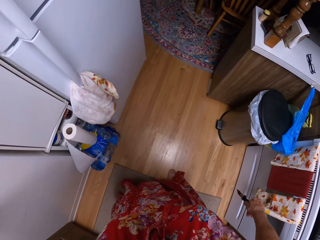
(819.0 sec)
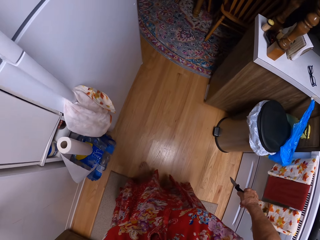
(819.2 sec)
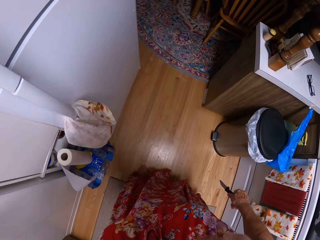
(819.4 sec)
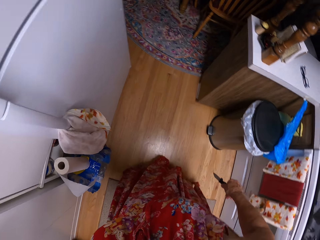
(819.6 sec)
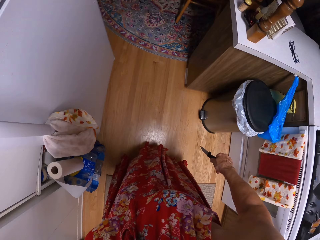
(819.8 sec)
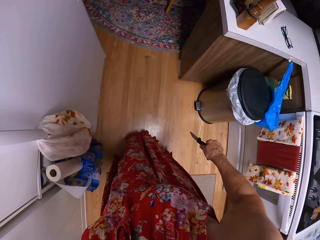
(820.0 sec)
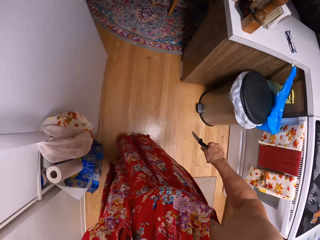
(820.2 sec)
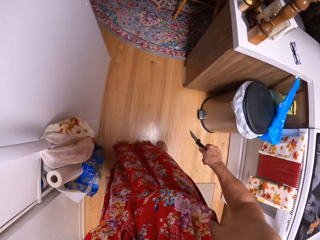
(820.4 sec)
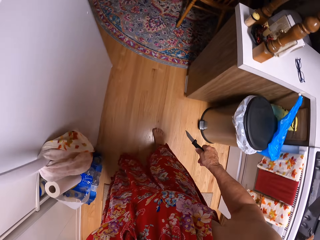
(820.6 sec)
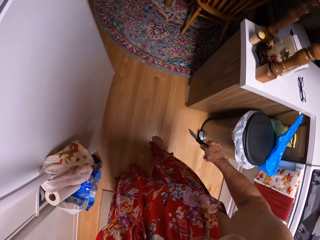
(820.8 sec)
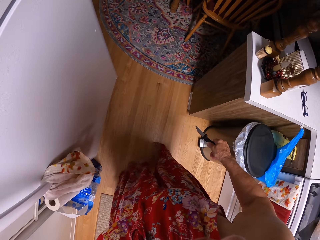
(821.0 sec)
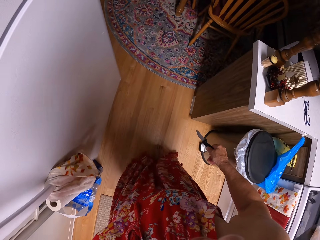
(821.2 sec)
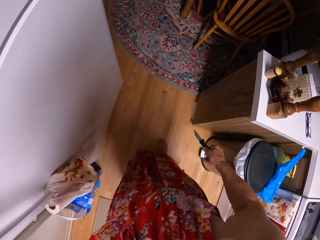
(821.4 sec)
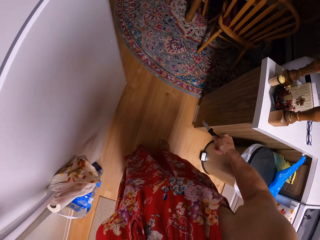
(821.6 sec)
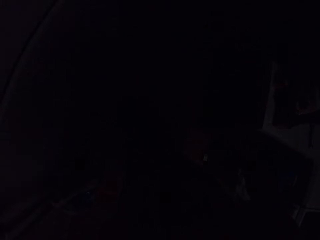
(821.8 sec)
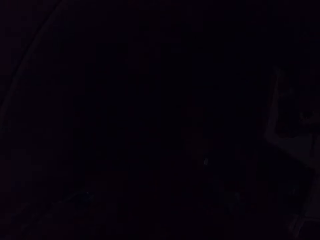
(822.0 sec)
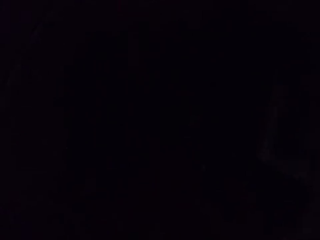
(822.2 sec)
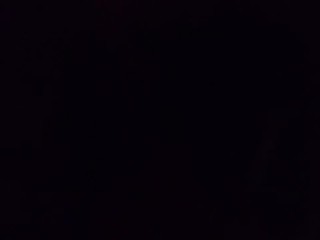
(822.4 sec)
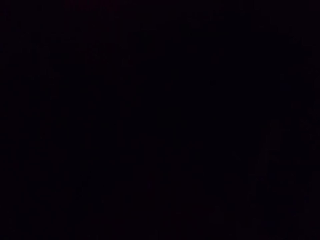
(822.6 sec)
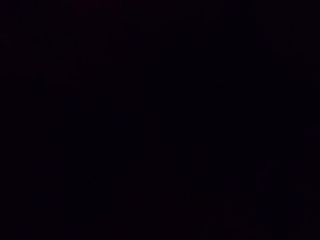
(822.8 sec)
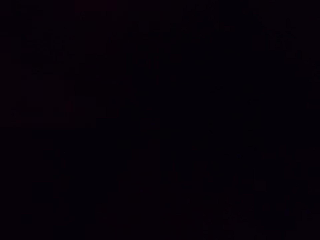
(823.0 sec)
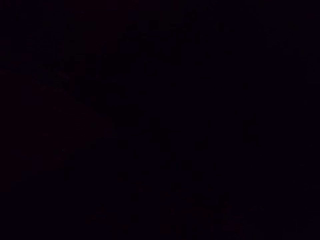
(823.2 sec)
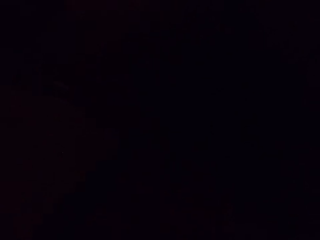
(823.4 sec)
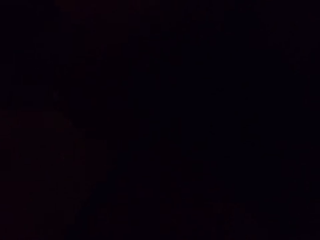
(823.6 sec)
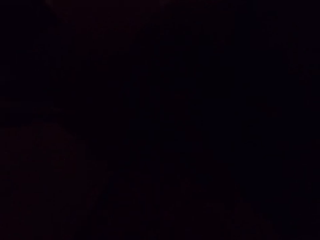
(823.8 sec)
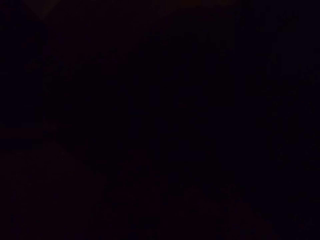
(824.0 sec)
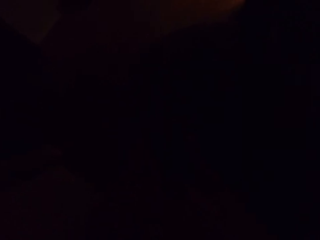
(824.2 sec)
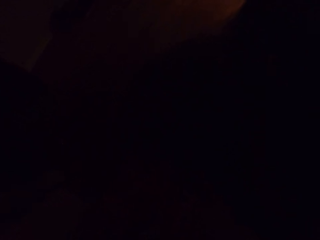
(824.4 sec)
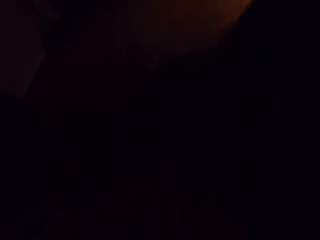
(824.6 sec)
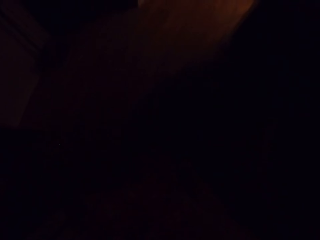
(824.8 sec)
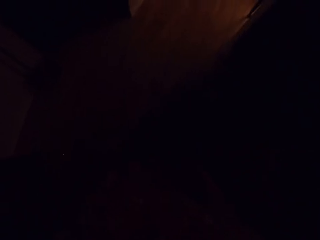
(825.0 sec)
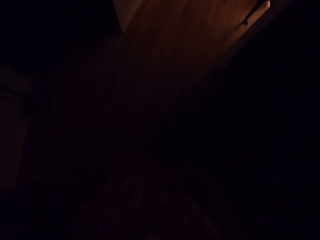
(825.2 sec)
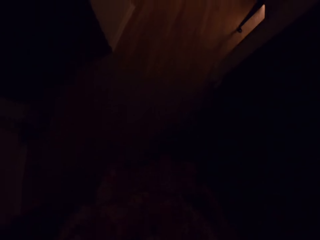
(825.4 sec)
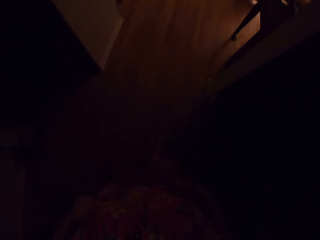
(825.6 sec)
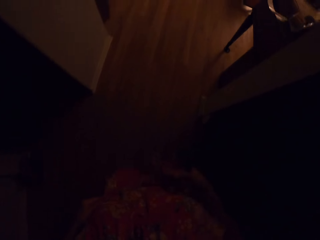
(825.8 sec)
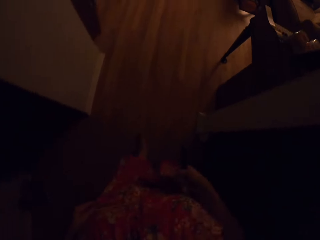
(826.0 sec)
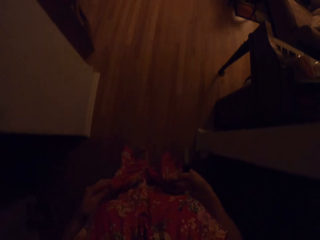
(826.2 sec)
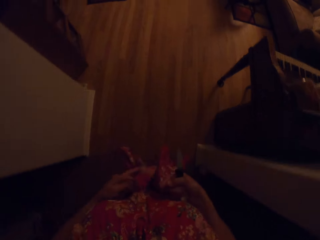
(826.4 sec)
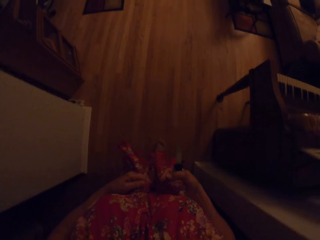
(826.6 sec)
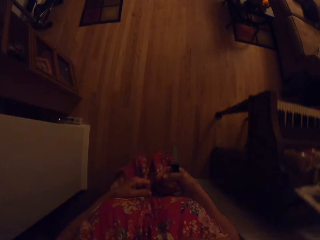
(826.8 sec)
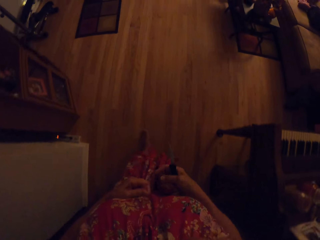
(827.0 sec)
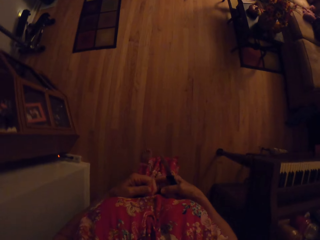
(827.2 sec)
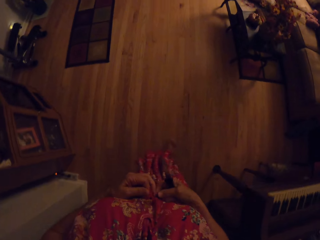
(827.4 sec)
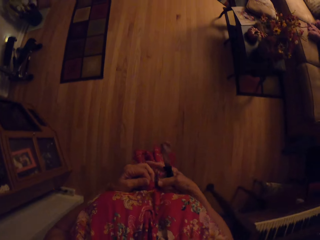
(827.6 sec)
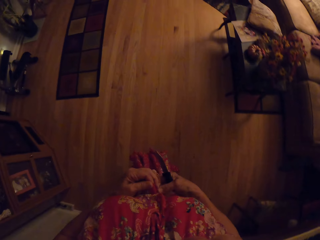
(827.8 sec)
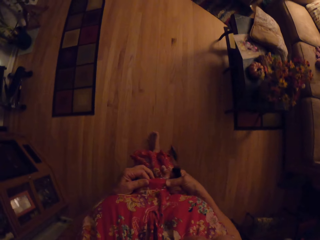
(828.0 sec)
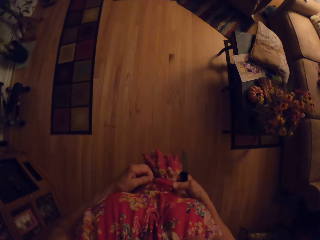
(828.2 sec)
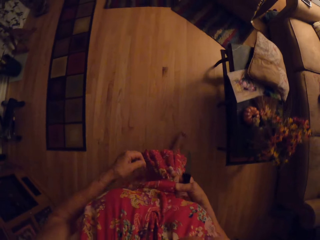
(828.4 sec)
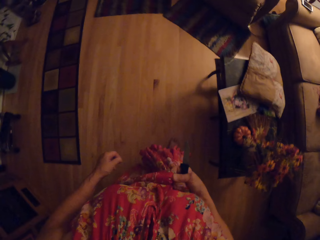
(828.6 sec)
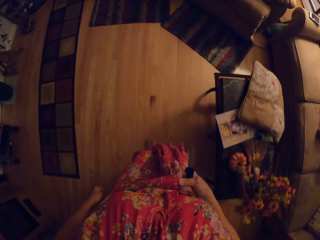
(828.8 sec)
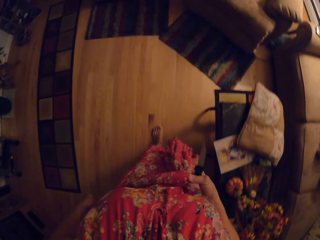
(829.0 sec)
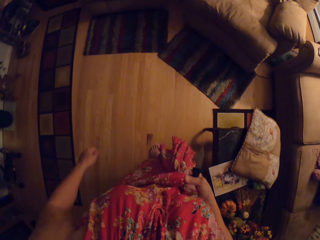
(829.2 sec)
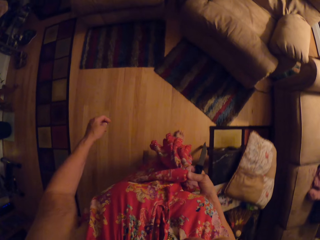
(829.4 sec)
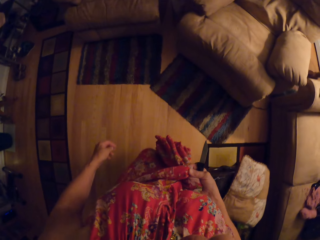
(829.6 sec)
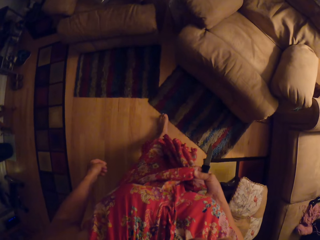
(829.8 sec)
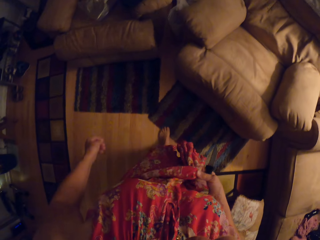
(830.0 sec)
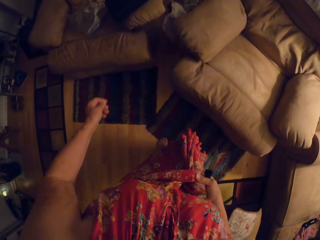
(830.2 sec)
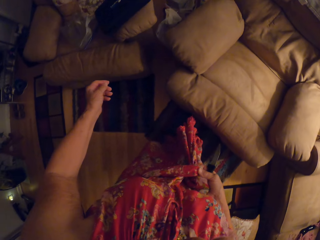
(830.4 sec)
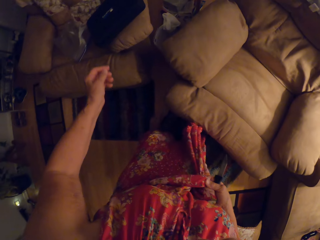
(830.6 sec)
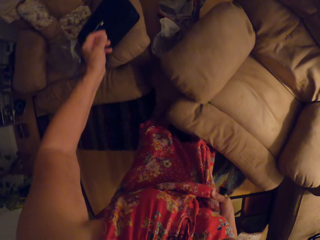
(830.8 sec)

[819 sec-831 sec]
The camera wearer puts off the light in the room. They walk holding the knife. They walk towards a living room, and walk to a couch. They hold a dress.

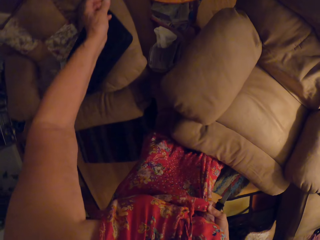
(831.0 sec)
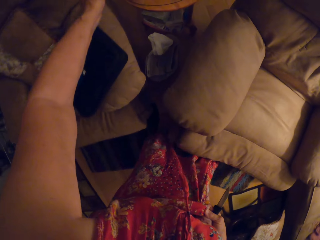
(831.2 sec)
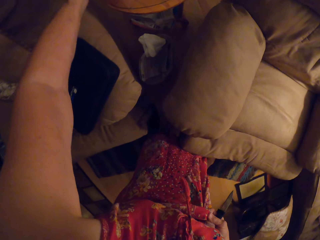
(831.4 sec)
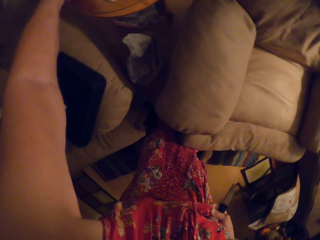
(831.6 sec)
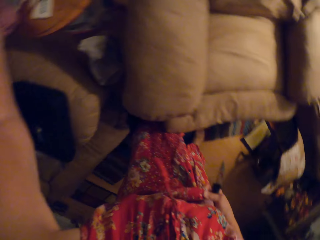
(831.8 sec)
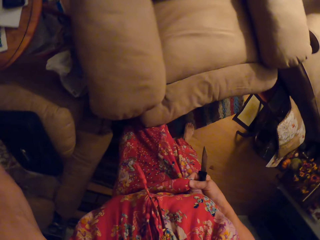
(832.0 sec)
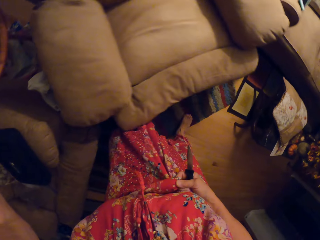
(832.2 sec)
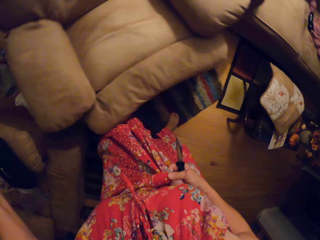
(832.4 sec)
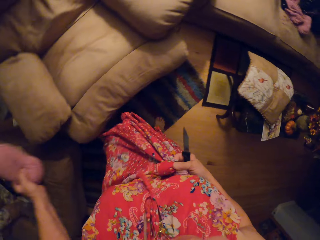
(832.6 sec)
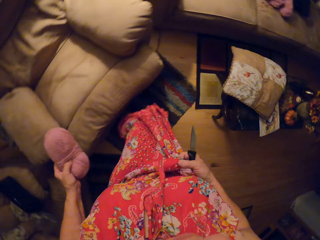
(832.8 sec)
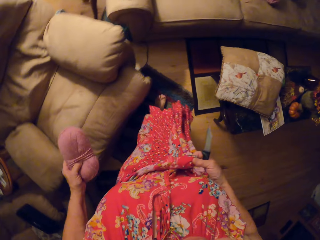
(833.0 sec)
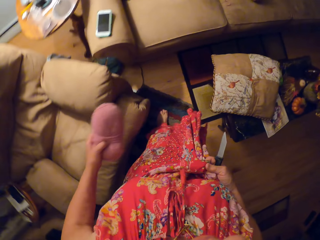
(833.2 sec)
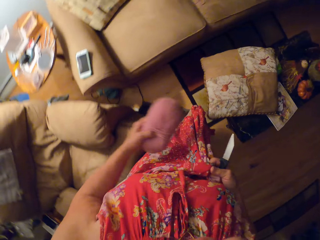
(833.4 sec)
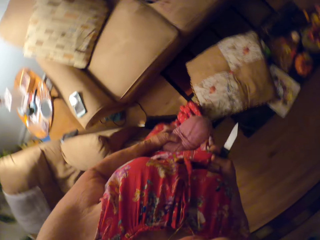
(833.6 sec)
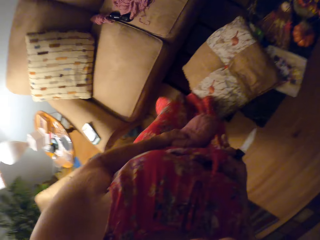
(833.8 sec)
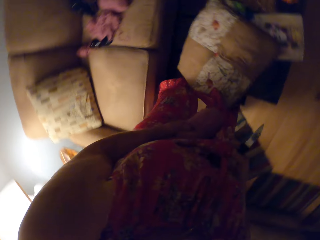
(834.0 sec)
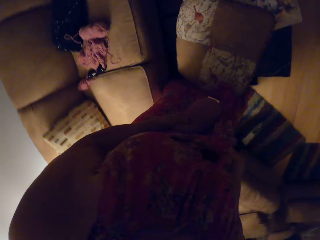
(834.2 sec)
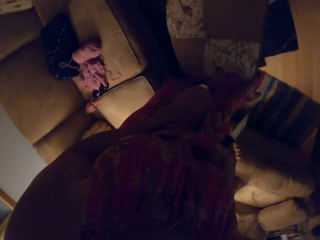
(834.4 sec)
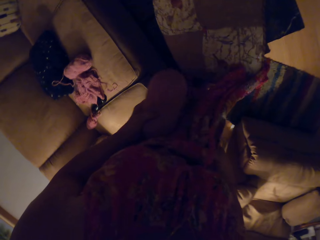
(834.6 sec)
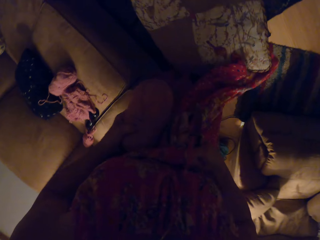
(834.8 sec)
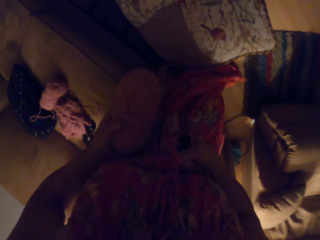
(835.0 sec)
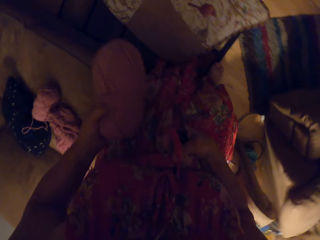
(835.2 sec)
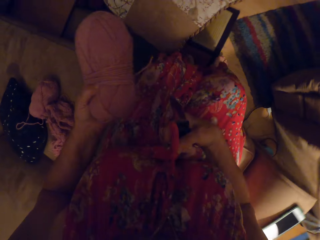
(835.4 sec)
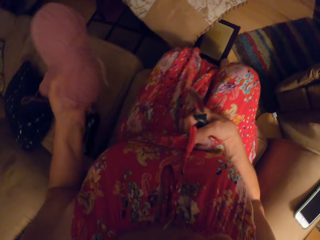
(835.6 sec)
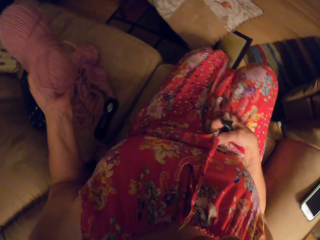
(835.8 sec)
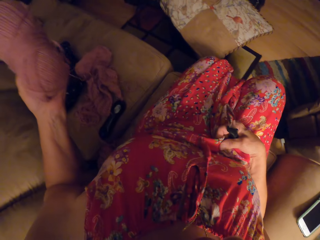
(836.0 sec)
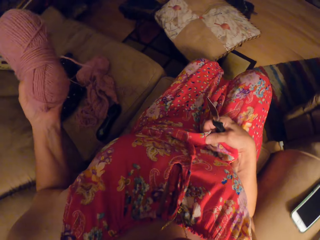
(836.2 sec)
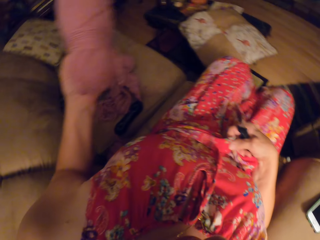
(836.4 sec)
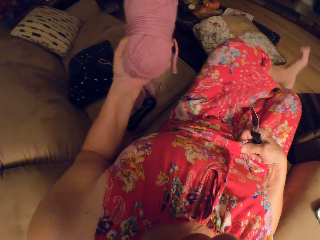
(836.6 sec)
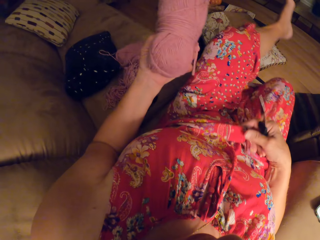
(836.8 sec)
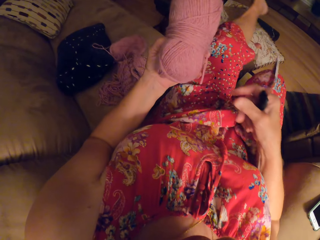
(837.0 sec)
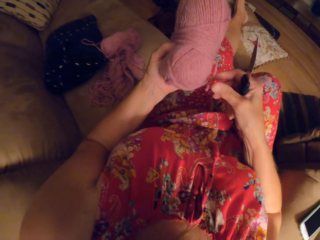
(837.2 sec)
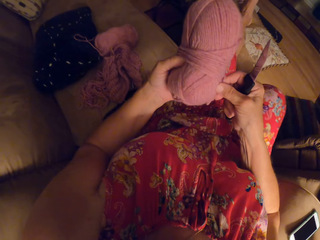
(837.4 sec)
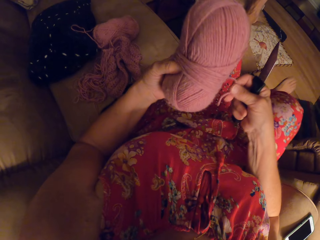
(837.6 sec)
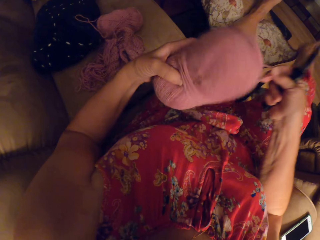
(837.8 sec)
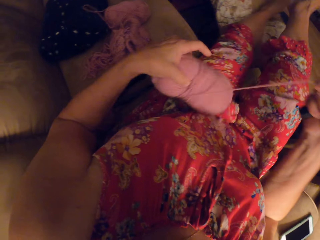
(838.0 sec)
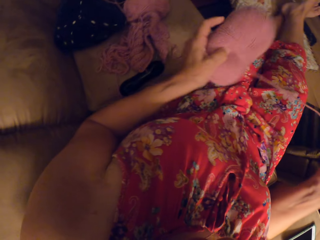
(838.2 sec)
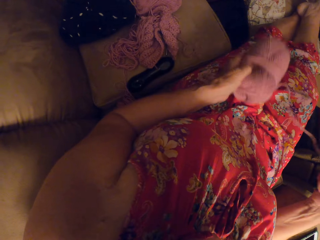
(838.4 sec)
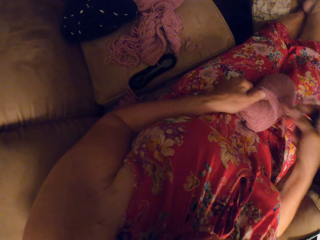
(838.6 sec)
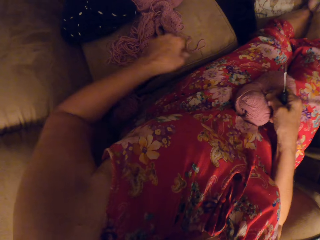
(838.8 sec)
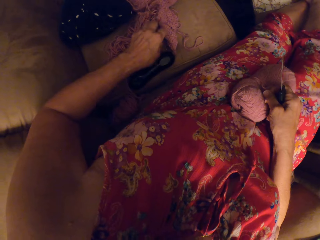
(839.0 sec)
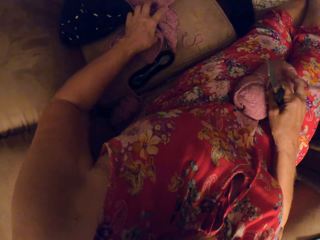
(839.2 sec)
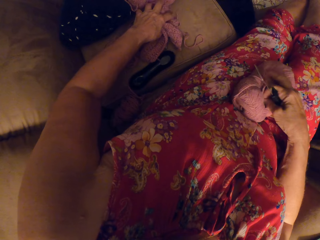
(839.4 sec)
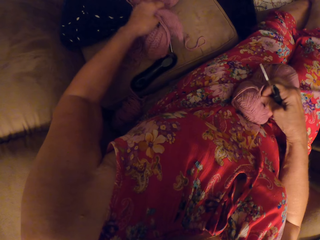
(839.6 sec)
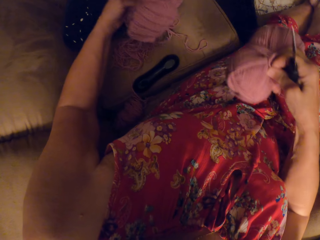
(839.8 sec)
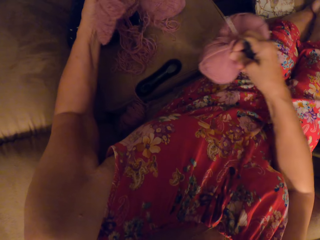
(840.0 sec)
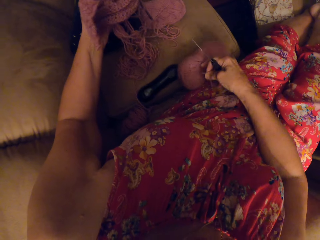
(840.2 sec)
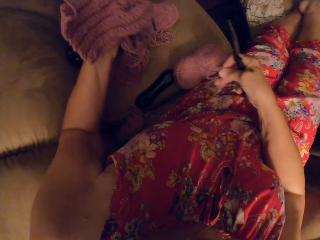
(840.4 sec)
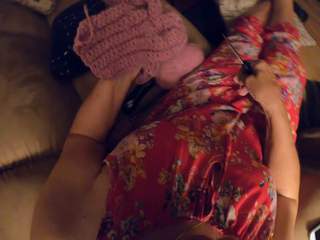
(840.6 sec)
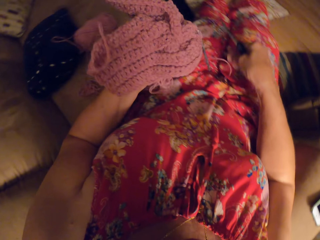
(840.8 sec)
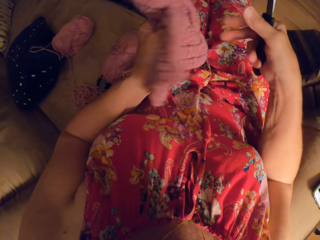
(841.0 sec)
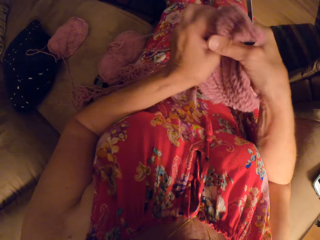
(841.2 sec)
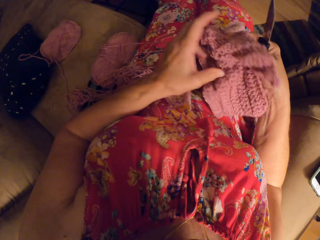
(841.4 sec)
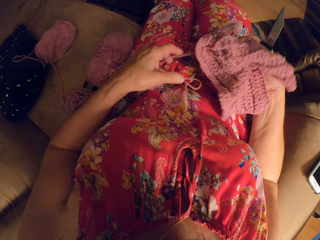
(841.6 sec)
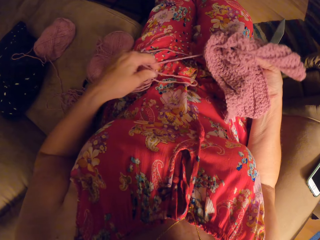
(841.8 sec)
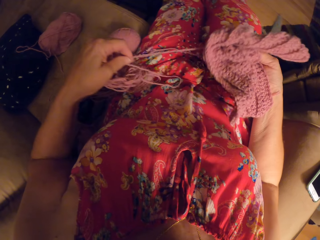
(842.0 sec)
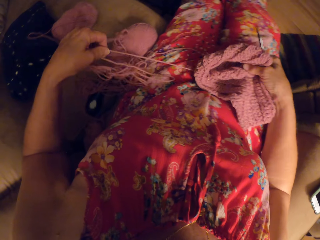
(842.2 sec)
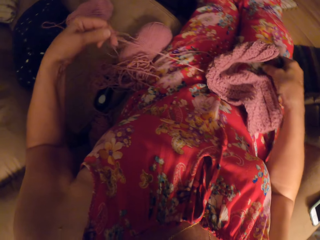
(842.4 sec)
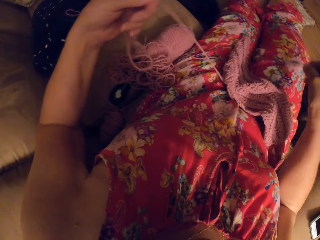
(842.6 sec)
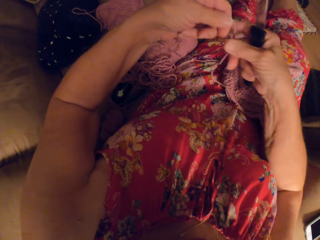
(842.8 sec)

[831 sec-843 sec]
The camera wearer takes a yarn from a lamp table. They sit down on the couch, and place feet on a throw pillow. They roll out the yarn, and place the yarn on thighs. They pick a fabric on the couch with the left hand, drop the yarn on the couch with the right hand, and pass the fabric from left to right hand. They pull a string.
